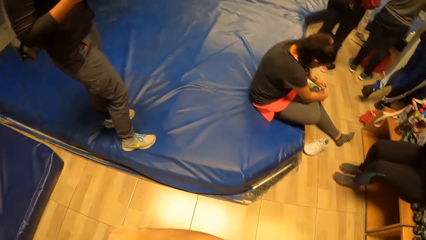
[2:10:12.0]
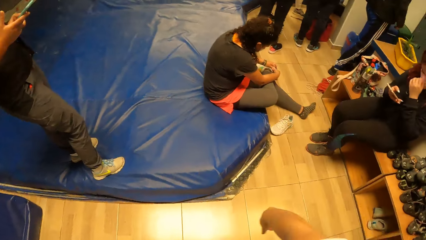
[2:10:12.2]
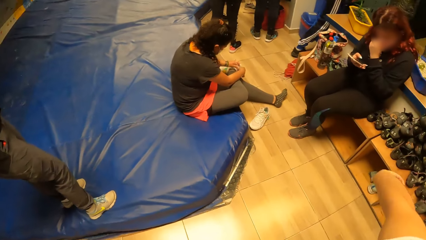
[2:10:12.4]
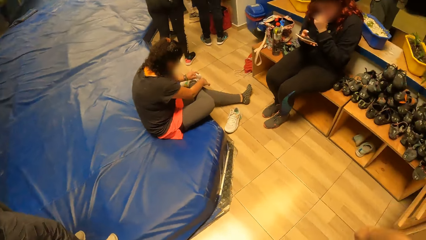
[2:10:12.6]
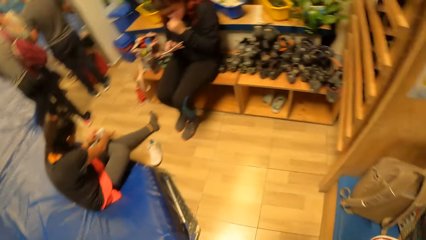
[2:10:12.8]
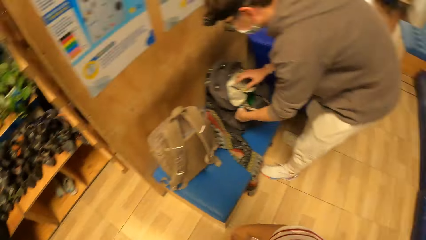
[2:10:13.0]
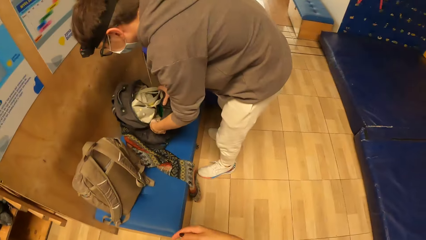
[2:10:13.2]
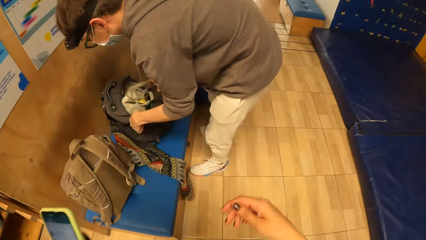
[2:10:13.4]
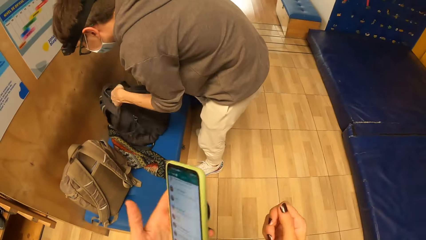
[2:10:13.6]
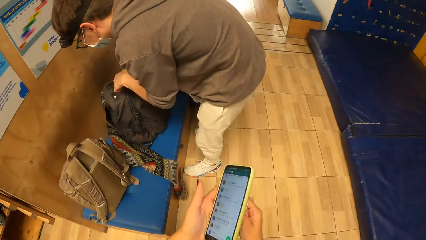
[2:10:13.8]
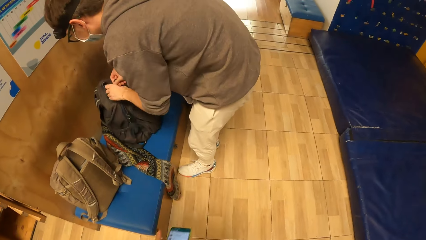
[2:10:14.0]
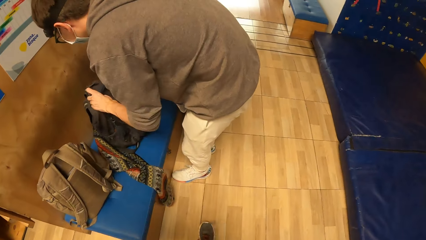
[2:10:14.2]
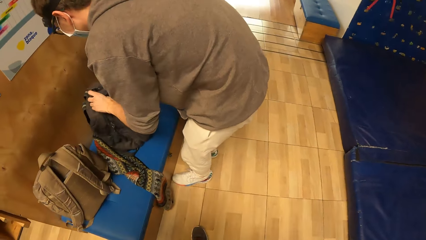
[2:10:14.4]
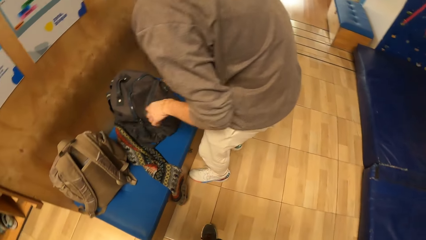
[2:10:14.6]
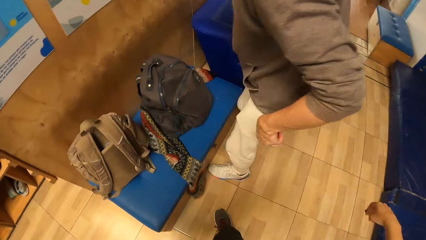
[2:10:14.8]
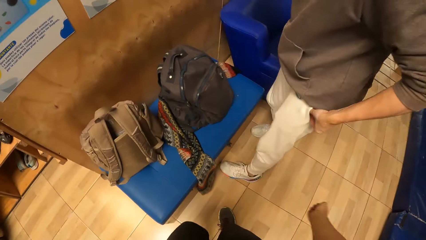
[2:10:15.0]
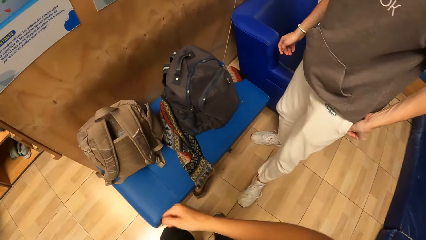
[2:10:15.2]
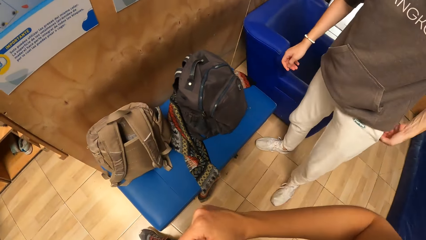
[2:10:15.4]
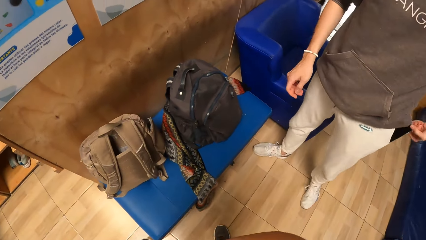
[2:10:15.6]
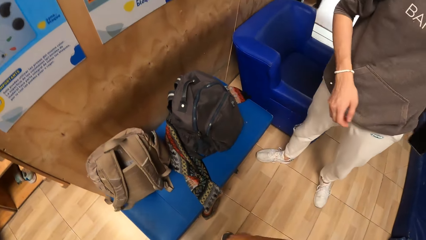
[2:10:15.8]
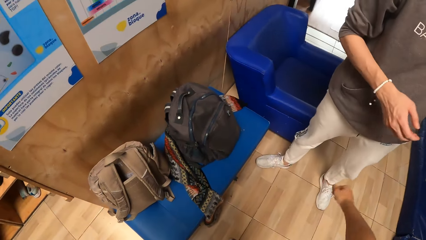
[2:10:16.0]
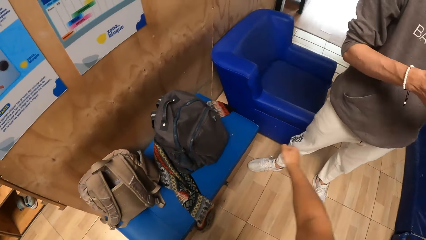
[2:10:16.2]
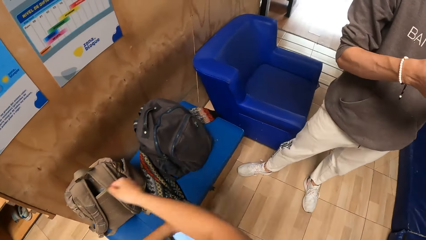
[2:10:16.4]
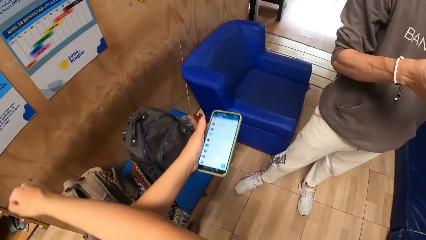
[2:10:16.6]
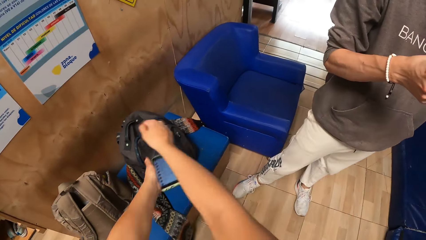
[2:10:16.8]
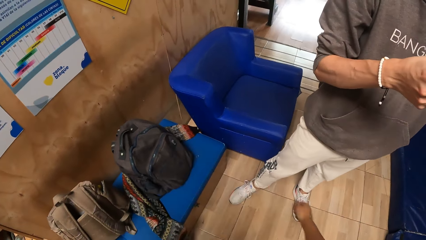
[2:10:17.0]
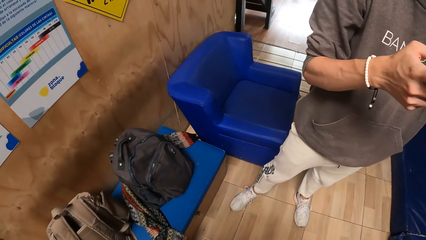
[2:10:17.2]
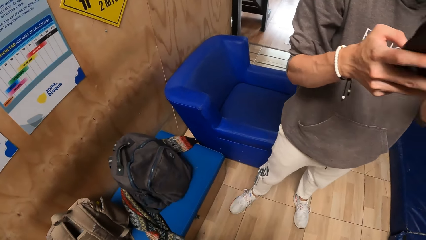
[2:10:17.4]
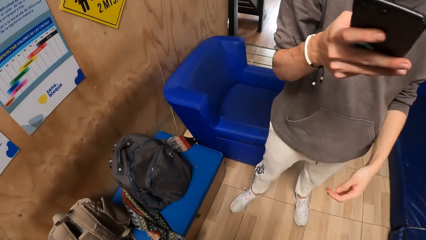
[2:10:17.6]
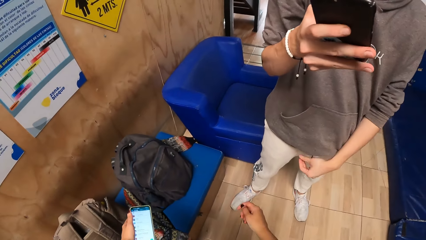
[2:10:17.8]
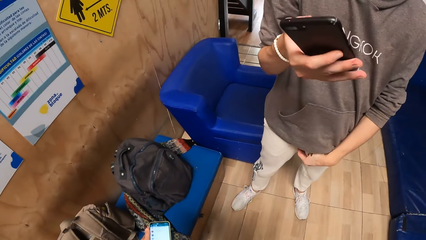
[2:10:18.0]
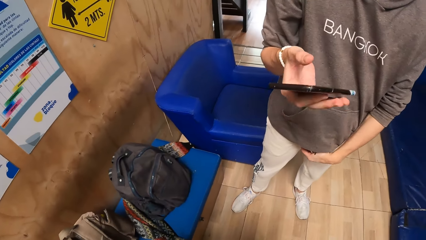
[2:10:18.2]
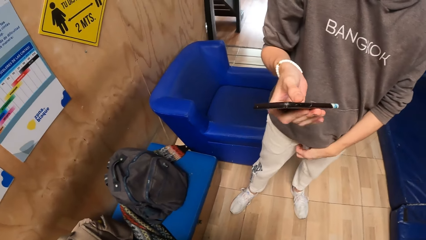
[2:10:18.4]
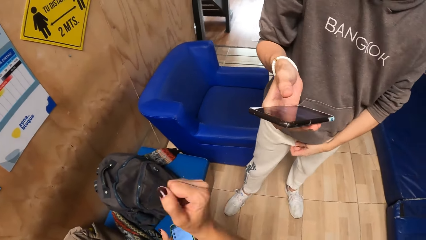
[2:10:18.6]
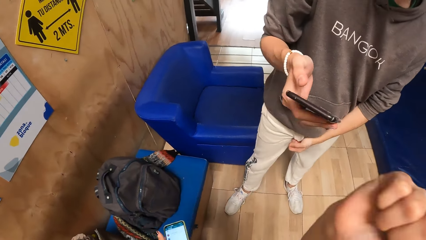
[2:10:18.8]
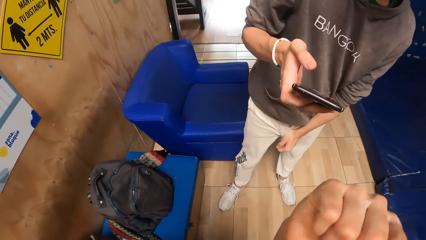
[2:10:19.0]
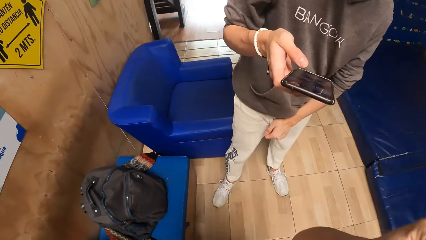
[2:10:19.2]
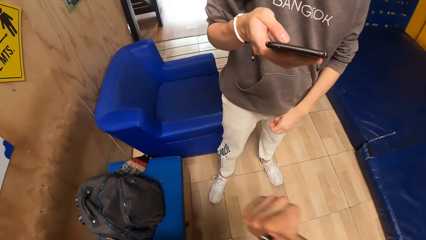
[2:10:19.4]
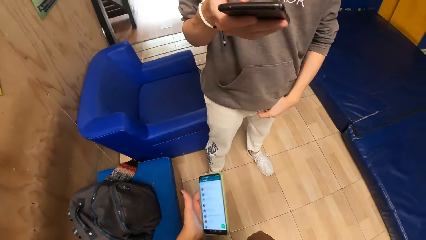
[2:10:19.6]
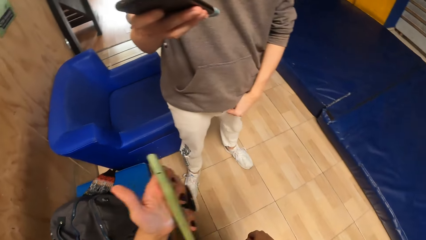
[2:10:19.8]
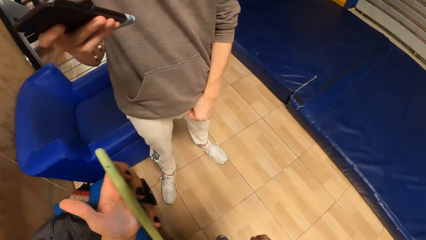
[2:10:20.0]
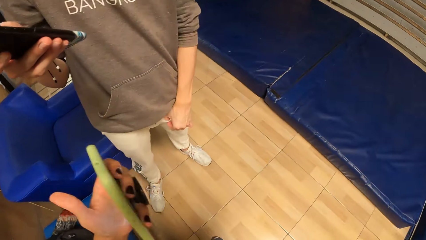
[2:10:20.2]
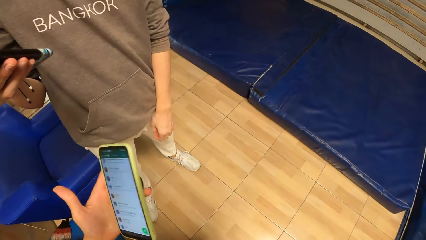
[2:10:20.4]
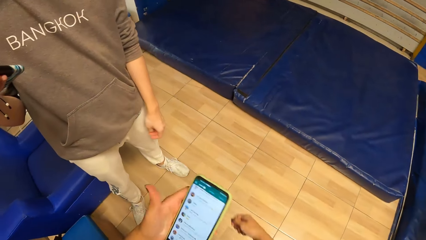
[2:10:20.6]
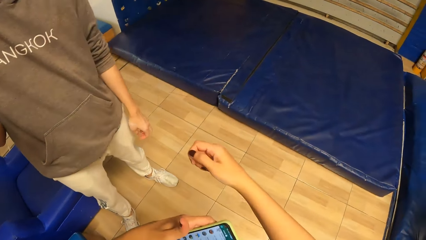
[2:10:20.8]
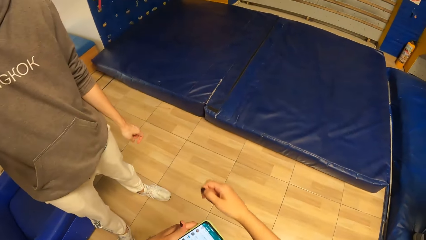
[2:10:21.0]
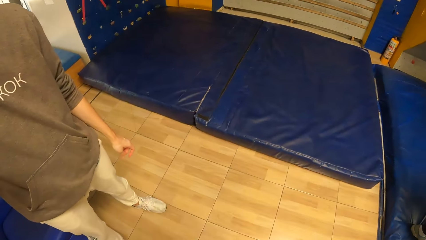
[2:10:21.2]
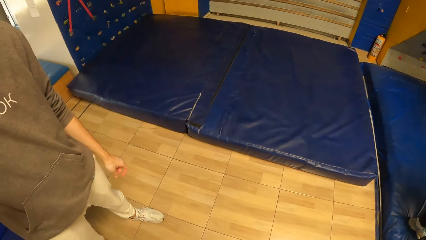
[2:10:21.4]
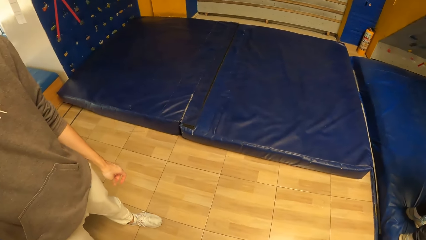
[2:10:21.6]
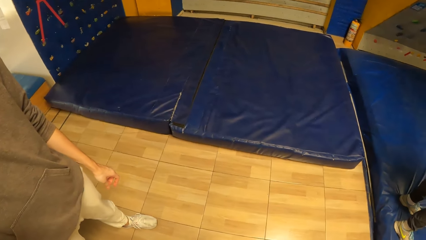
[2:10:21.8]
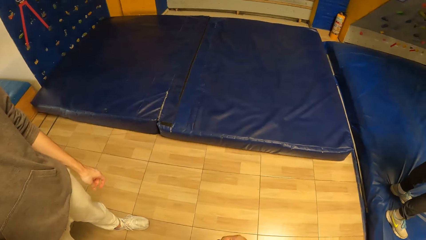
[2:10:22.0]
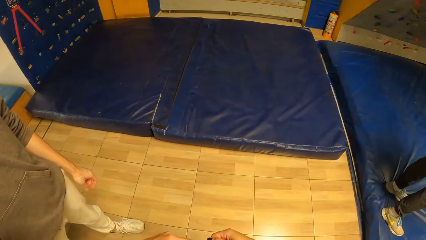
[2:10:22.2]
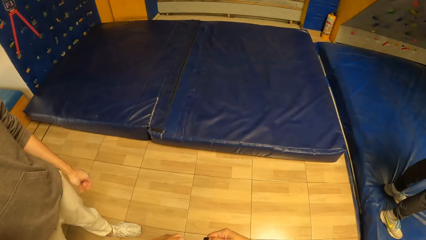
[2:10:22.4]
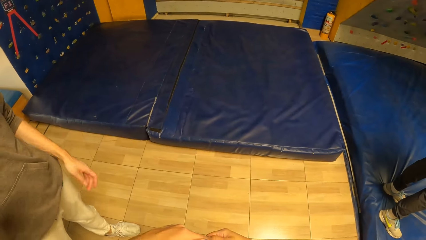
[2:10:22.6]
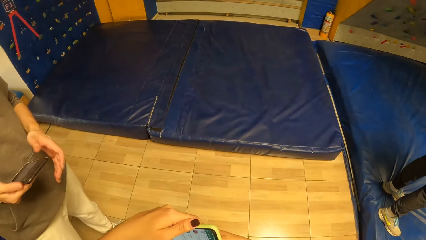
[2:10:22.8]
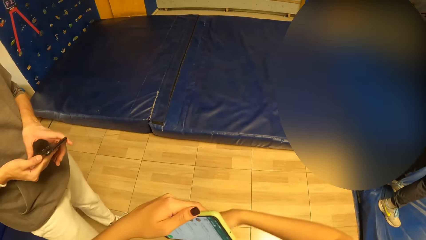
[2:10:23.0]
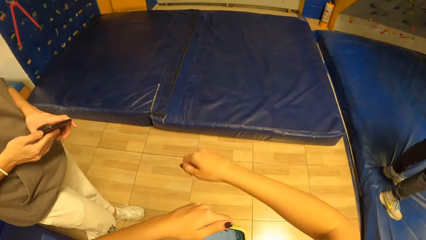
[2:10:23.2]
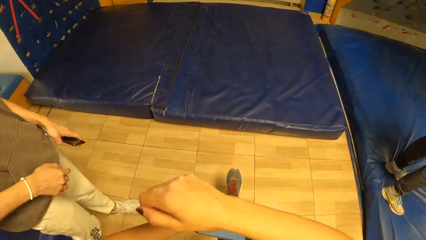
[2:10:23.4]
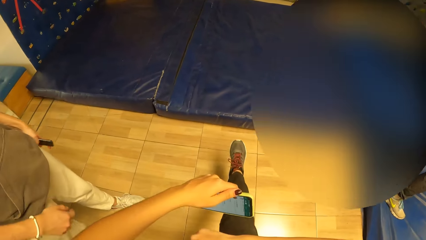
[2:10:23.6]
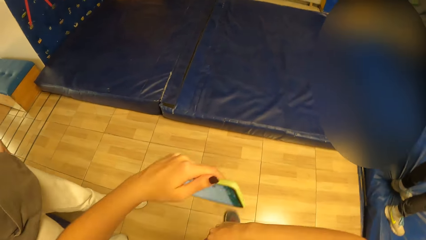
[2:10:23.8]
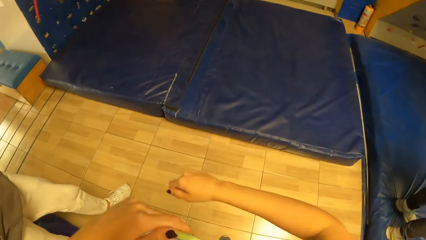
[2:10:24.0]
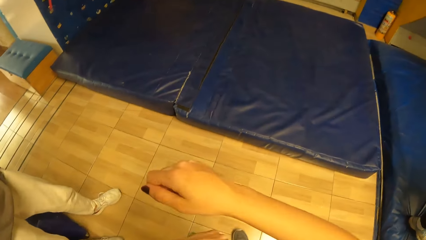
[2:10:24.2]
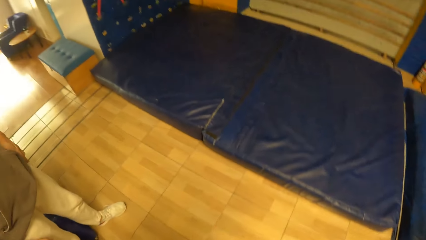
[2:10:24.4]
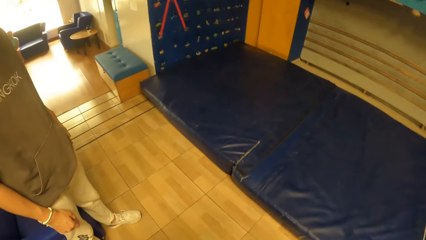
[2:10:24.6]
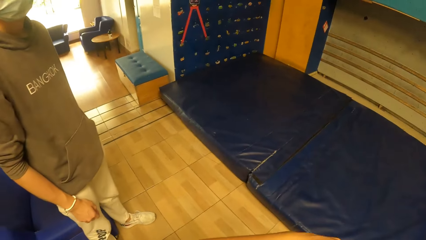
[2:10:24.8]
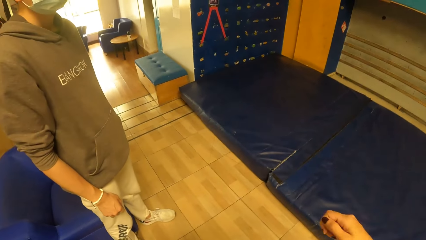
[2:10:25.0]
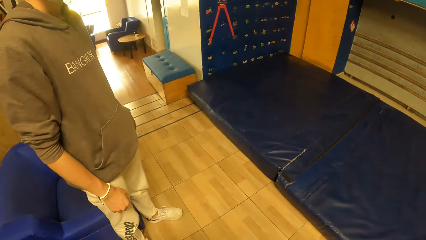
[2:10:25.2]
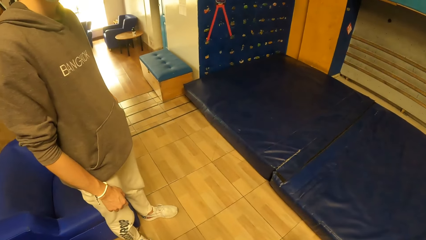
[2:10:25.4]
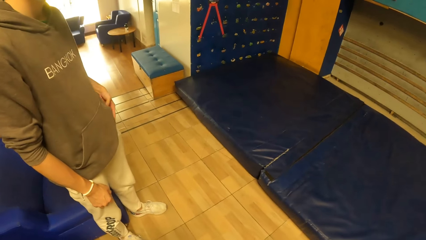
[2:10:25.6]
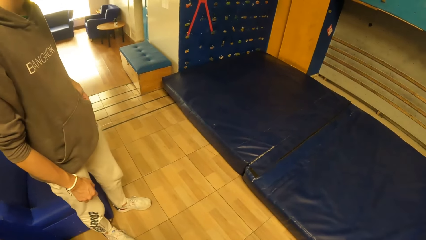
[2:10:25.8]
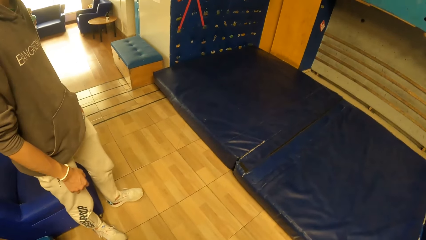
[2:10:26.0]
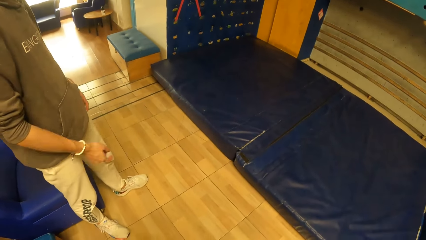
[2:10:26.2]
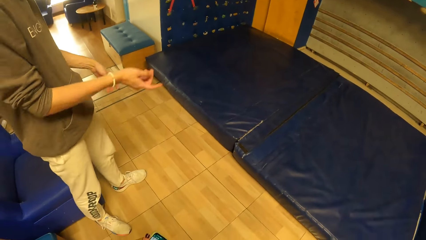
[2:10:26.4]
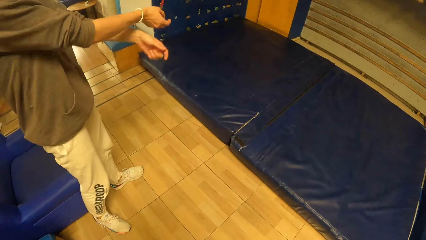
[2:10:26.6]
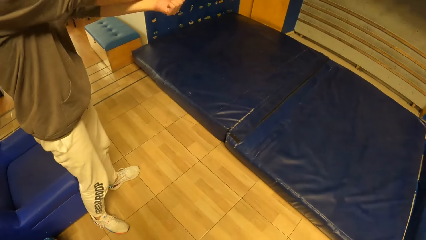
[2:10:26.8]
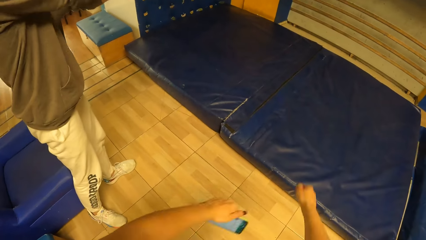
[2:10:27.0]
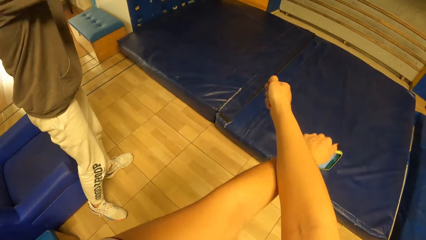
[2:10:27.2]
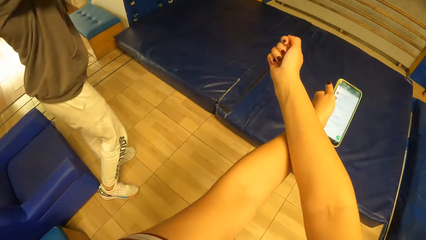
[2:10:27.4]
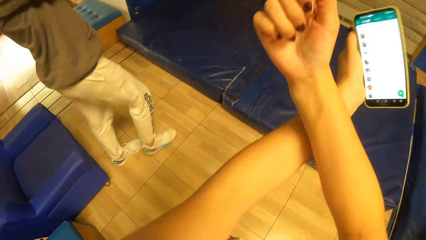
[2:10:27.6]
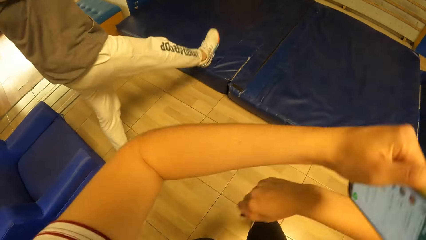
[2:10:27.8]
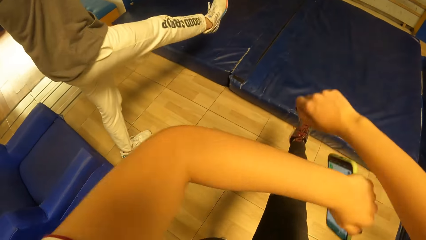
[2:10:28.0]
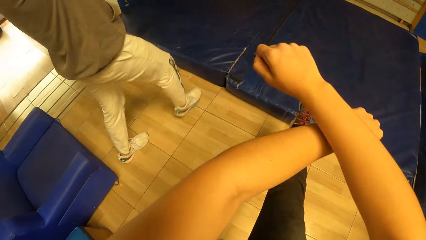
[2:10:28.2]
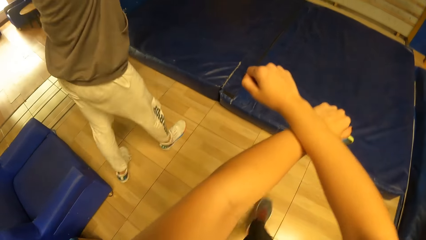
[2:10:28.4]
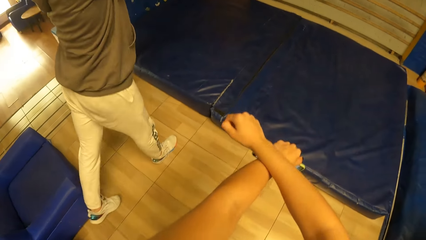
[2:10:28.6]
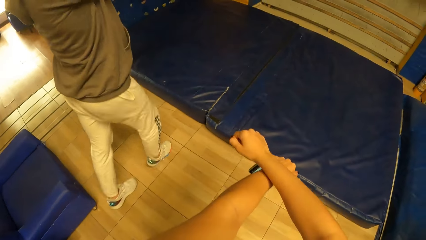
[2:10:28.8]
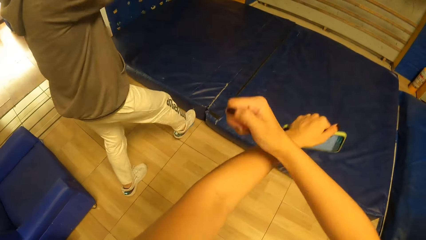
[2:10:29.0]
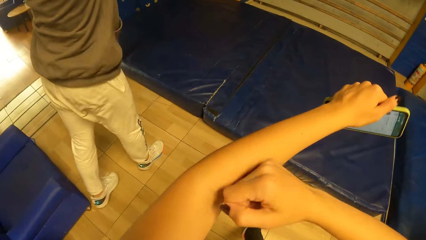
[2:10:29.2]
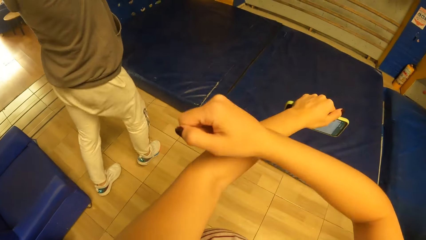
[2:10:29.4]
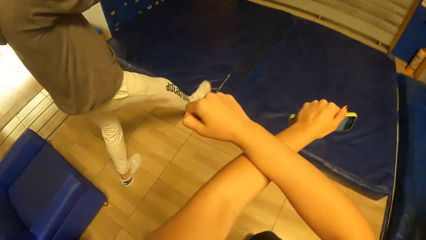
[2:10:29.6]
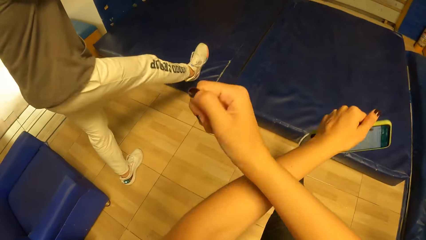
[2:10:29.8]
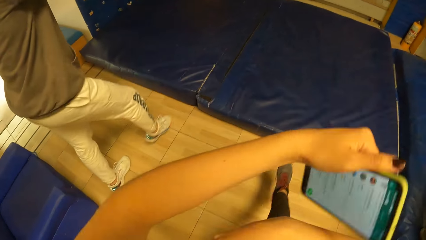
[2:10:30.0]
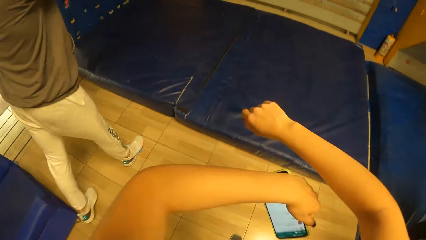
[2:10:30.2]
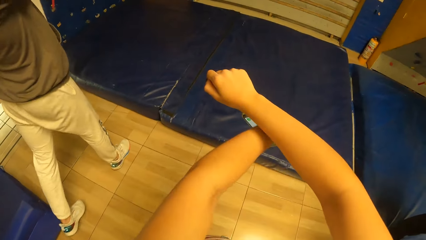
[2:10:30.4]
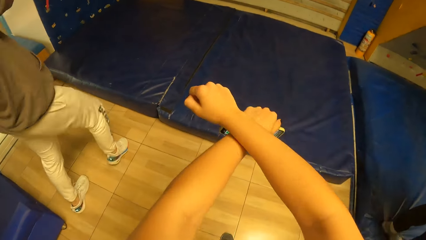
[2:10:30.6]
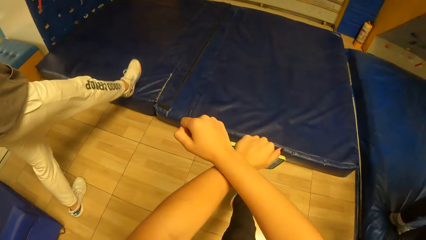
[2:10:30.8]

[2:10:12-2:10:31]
A man closes the bag and removes the phone from the pocket. The camera wearer moves the hands. The man operates the cellphone in his right hand, looks at the phone and adjusts his trouser with his left hand. The camera wearer moves the hands. They dance and look around. They move the hands. The man dances and moves the legs.
